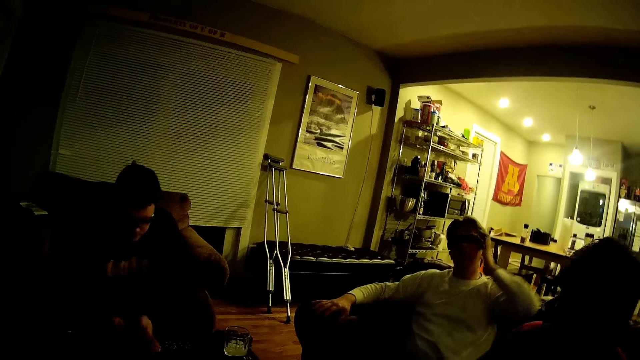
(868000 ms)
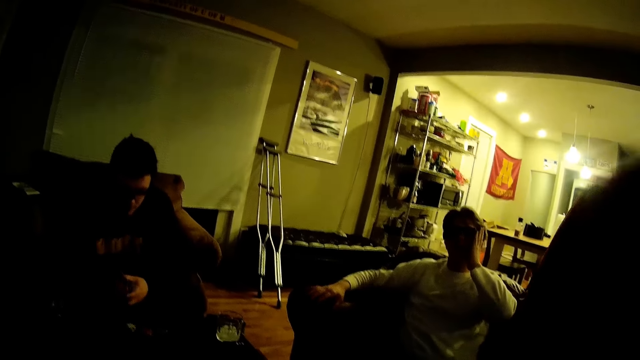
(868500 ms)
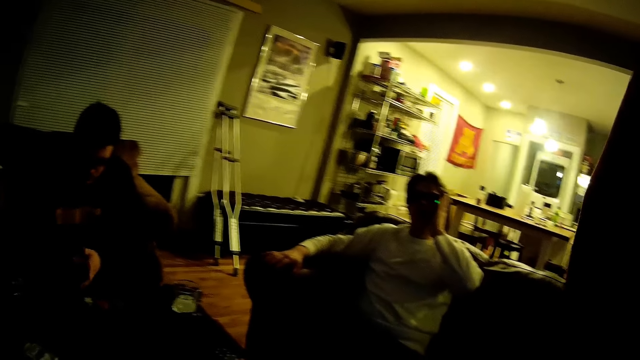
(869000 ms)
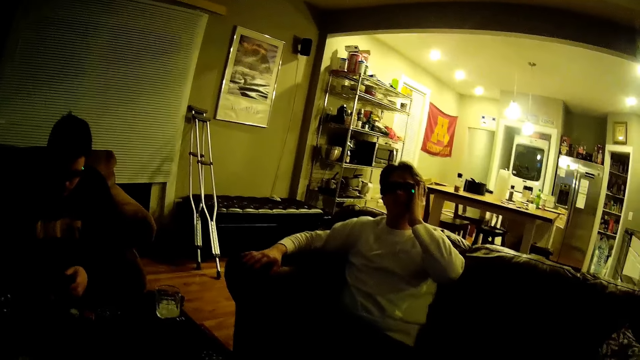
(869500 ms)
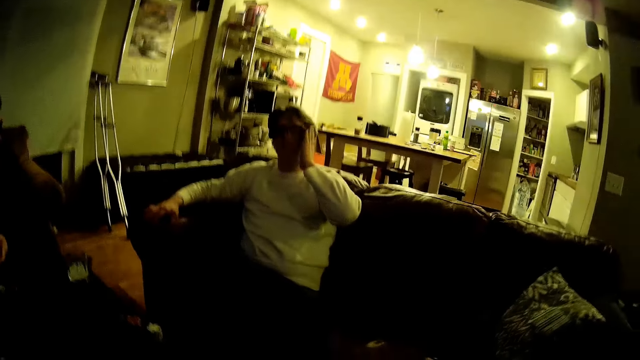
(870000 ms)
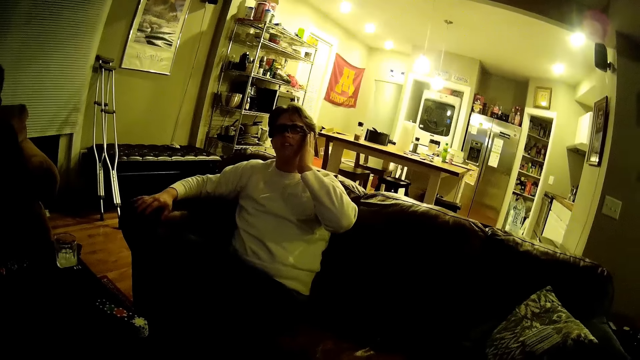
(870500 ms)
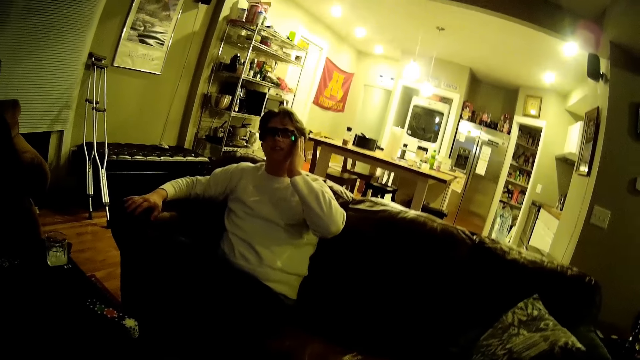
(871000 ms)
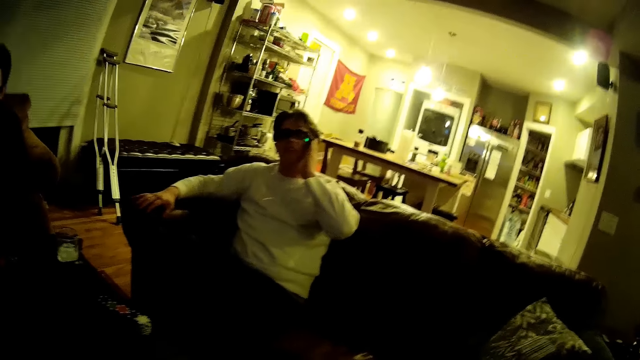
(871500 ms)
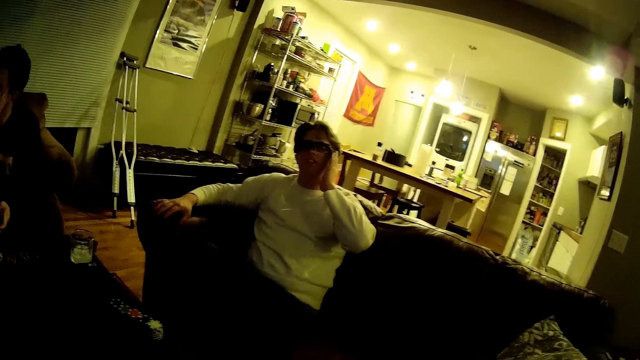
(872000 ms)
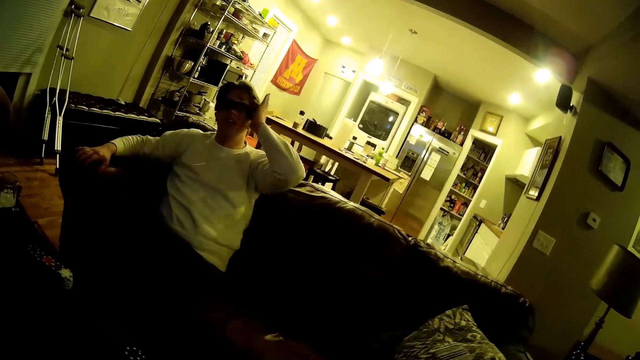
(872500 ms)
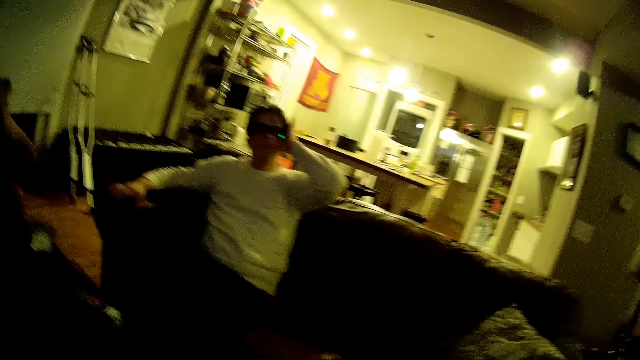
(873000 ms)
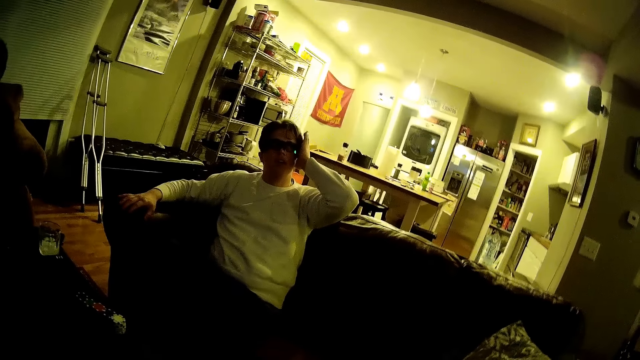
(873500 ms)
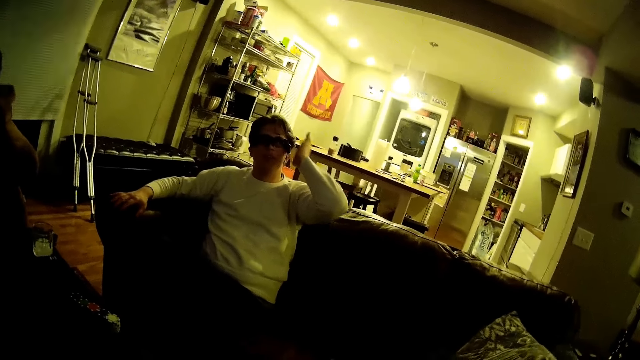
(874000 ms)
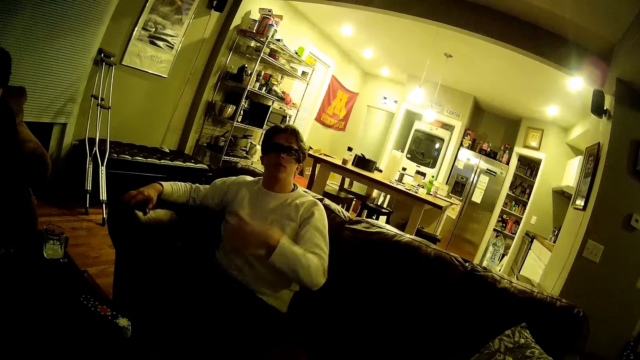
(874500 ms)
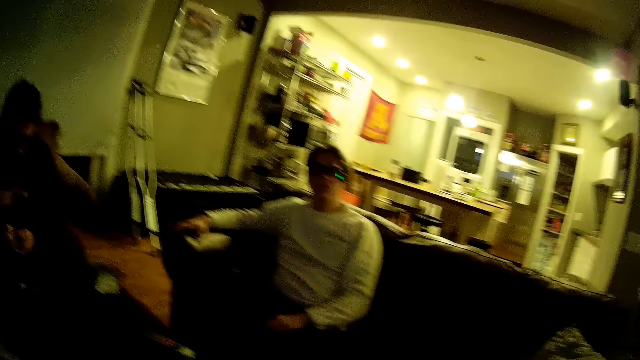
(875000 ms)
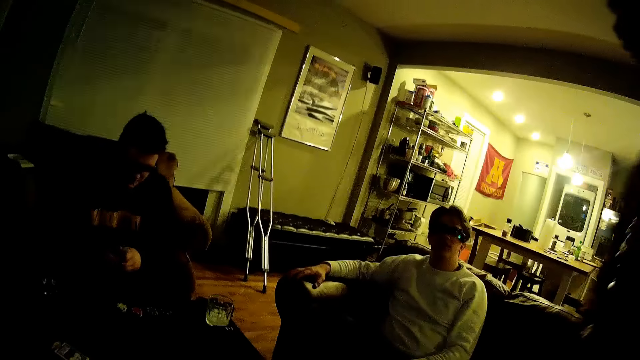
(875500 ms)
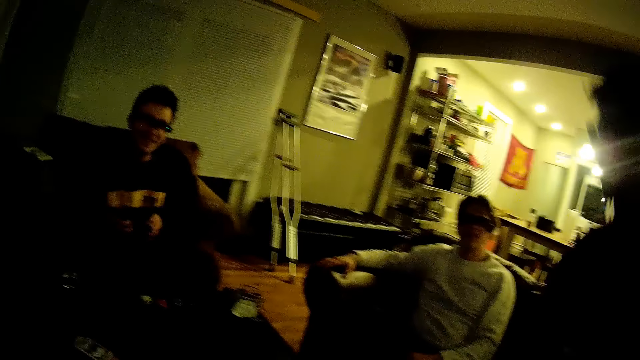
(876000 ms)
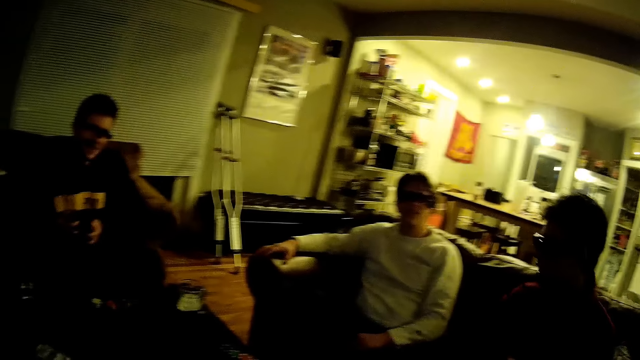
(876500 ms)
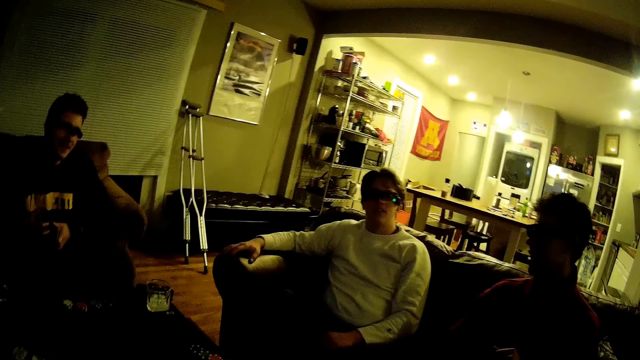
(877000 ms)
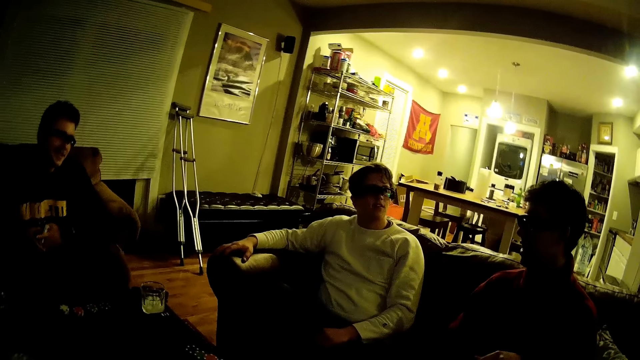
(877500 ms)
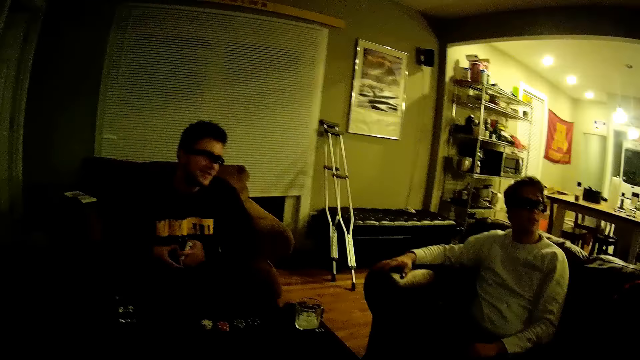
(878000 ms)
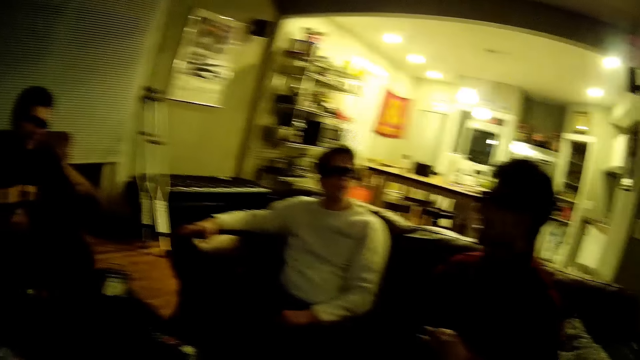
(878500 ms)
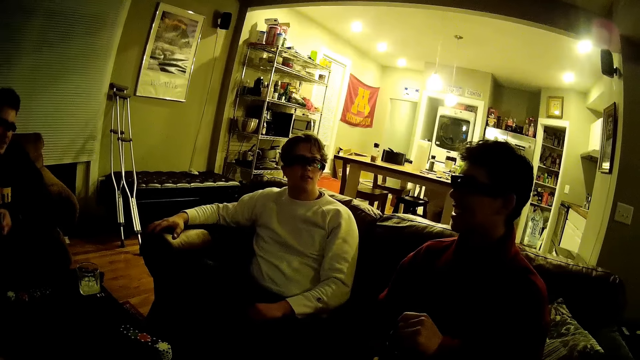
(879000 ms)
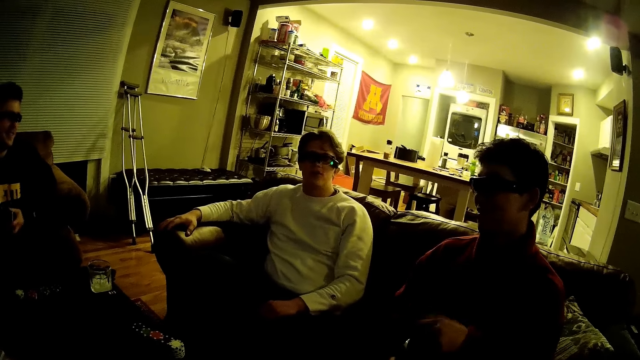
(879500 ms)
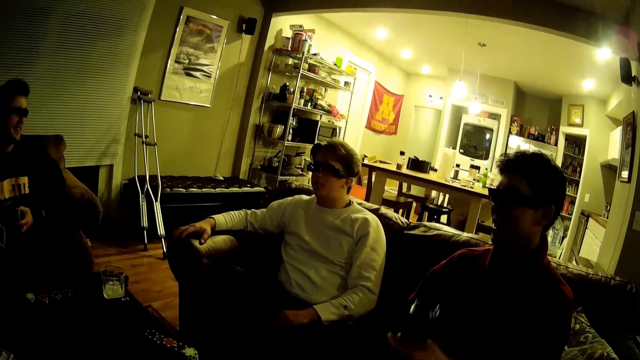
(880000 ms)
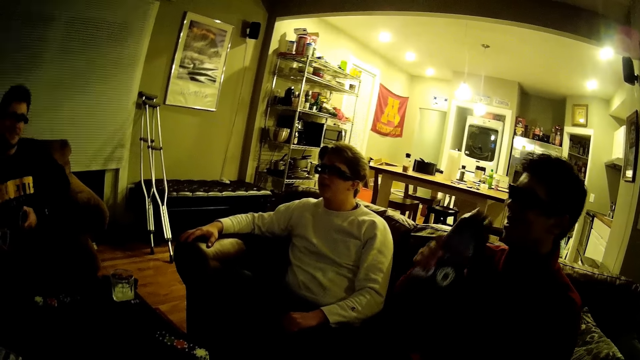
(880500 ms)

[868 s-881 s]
A man touches the glasses on his face with his left hand. Another man stands up from a chair. The camera wearer looks at the first man. They talk with the first man. The first man holds his cheeks with his left hand and drops his left hand from his cheeks. The camera wearer looks around. The other man sits on the chair. The camera wearer looks around. The other man opens a bottle in his right hand with his left hand.

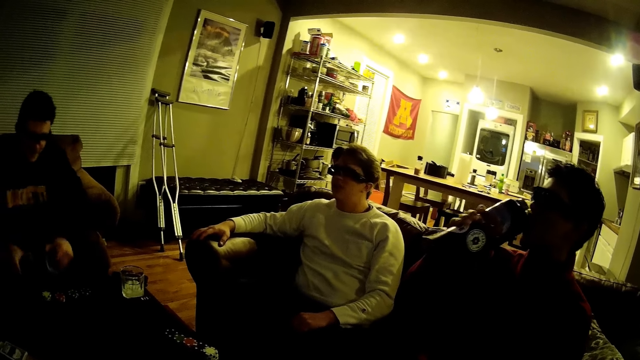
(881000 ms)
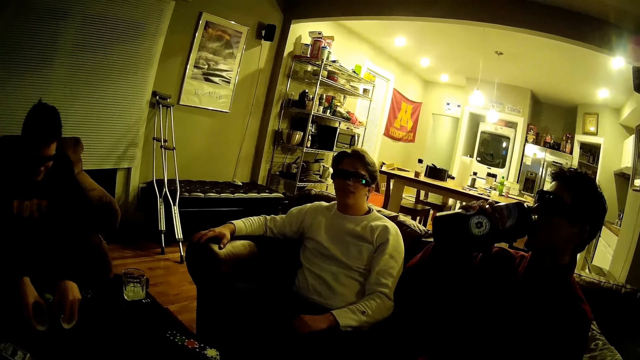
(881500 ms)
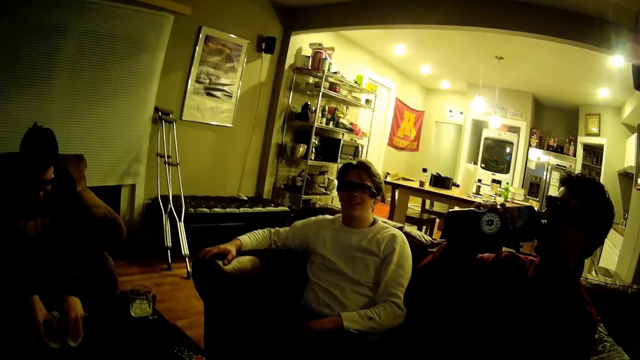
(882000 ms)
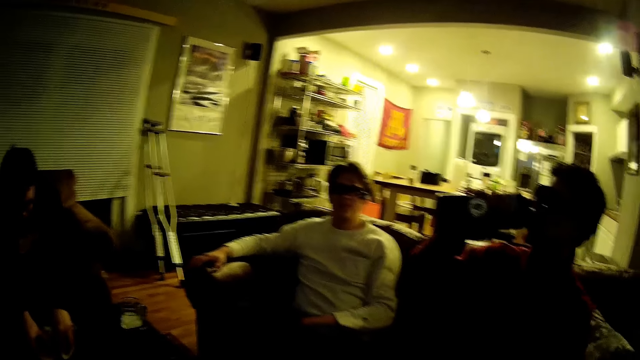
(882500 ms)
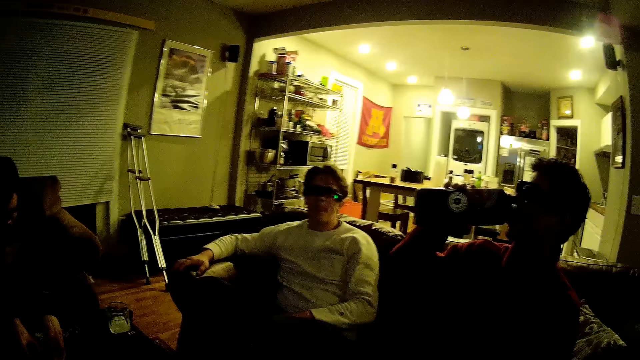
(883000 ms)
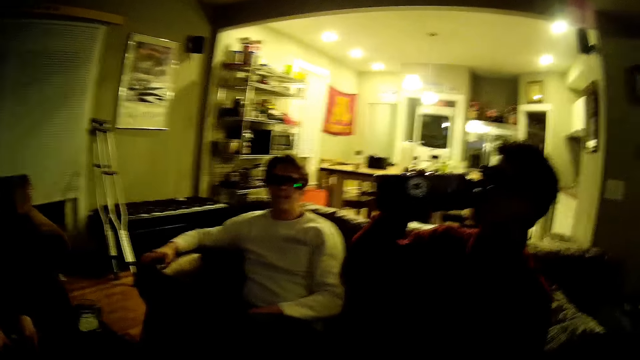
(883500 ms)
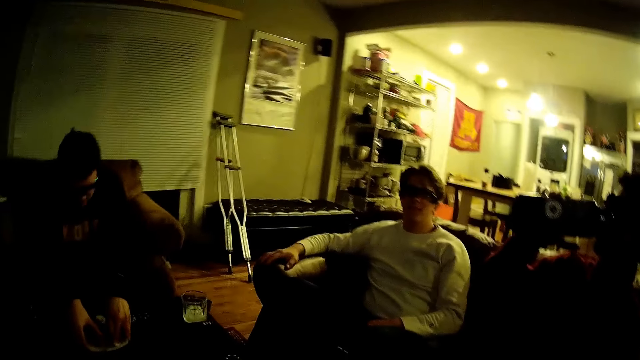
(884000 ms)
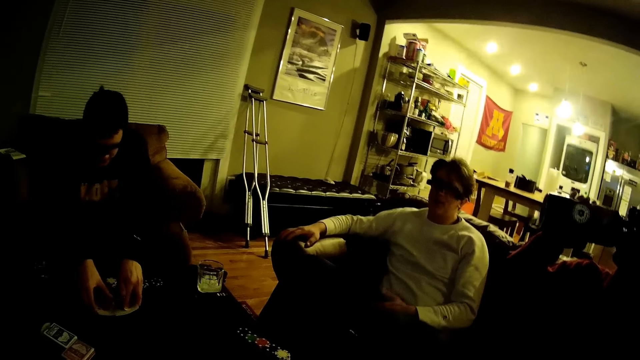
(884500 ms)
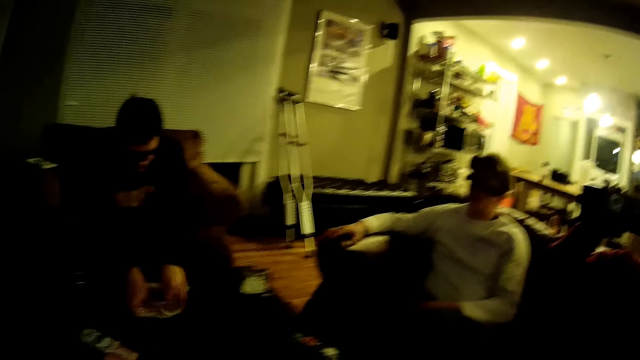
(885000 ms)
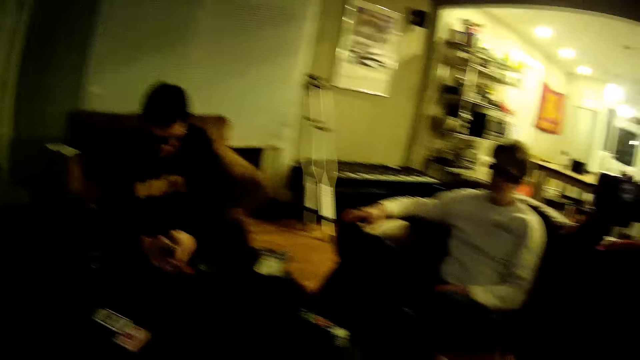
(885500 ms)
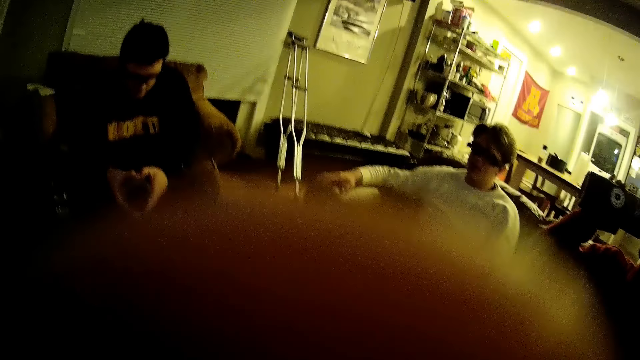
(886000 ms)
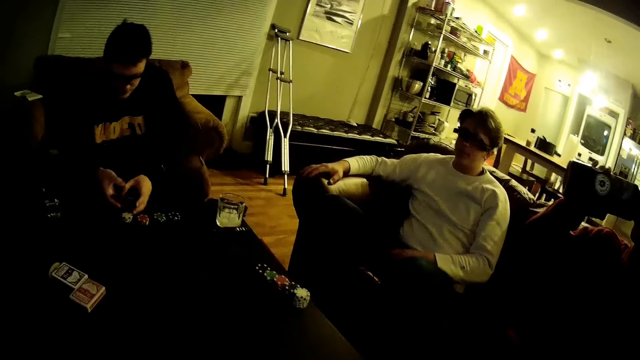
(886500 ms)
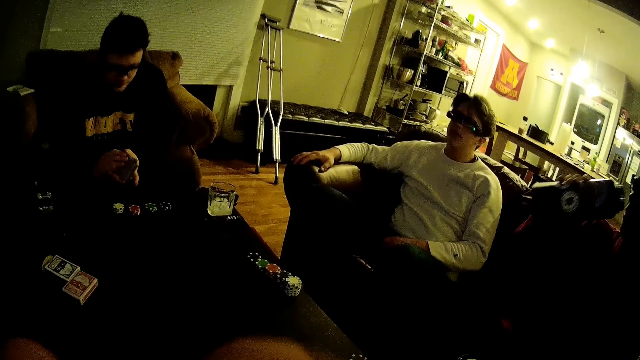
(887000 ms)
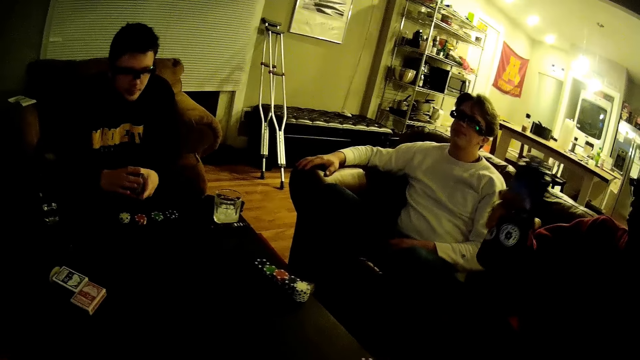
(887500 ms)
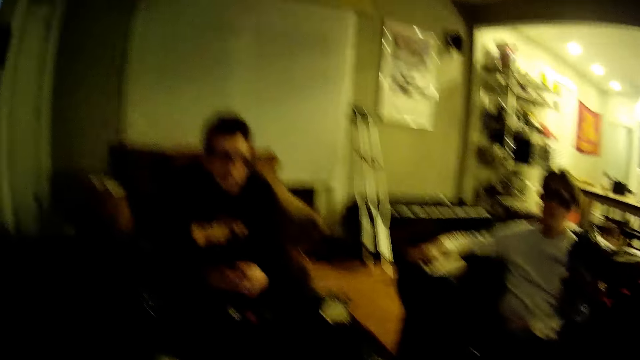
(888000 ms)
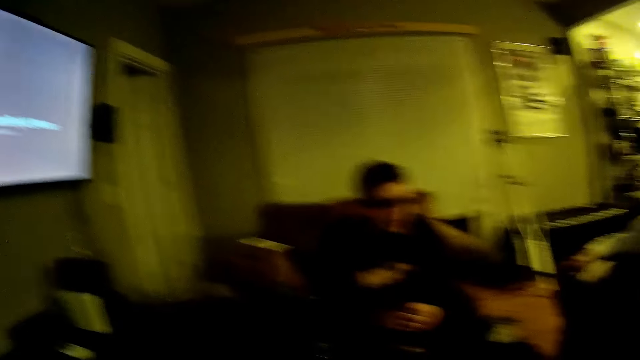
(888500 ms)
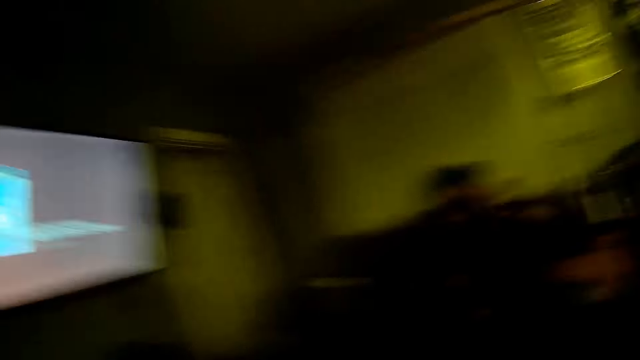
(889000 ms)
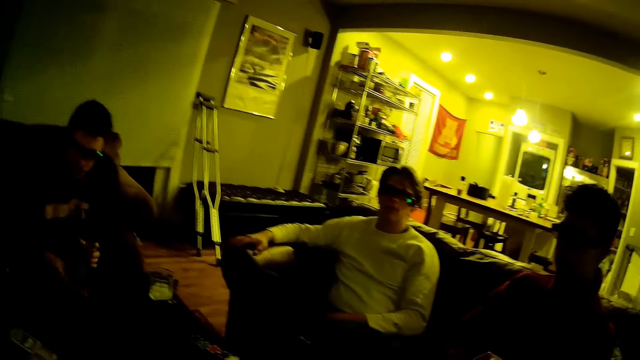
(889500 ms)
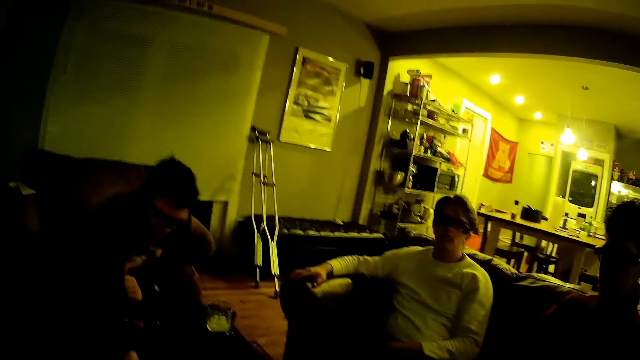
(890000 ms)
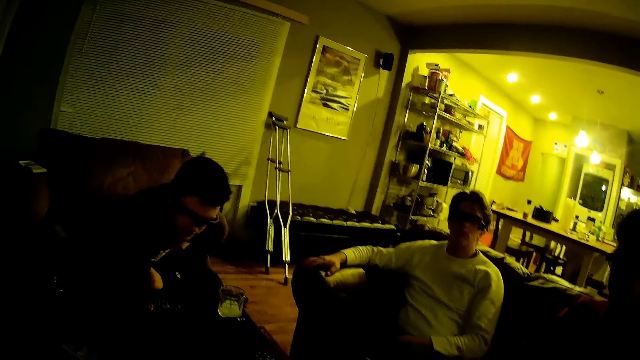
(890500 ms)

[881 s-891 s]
A man drinks from the bottle in his right hand. The camera wearer looks around. Another man holds the cards with both hands. The camera wearer raises a hand. The first man stops drinking from the bottle. The other man shuffles the cards. The camera wearer looks around.
